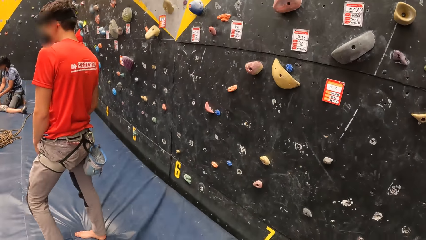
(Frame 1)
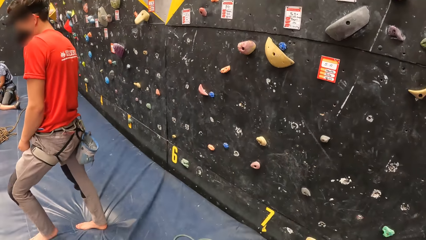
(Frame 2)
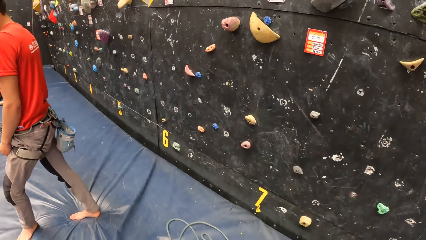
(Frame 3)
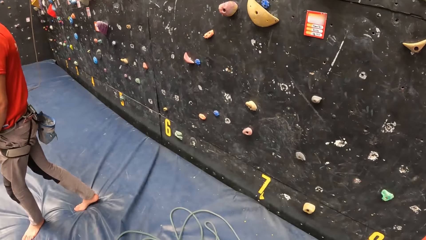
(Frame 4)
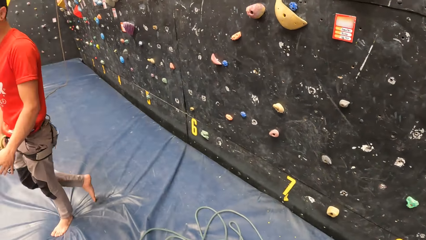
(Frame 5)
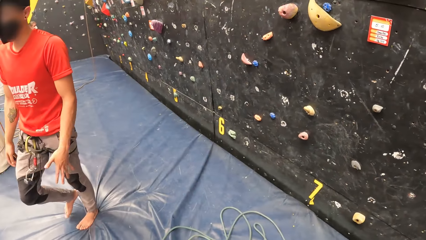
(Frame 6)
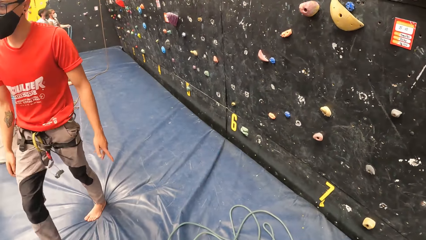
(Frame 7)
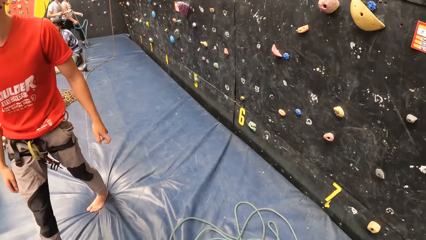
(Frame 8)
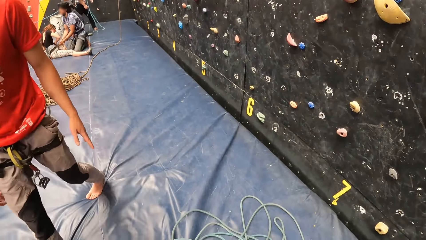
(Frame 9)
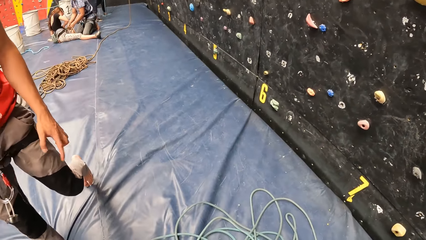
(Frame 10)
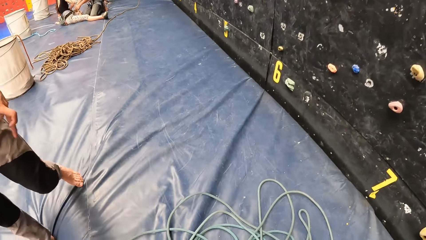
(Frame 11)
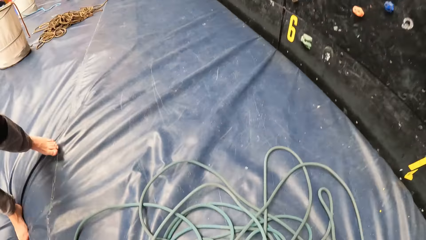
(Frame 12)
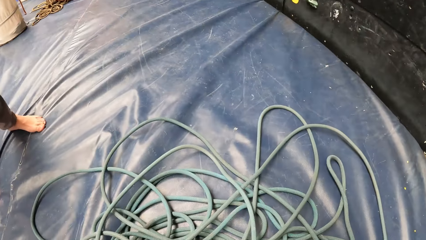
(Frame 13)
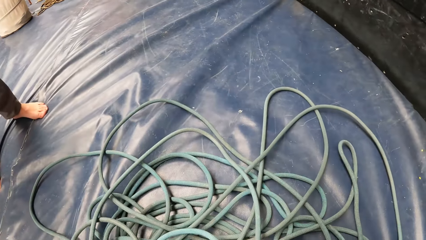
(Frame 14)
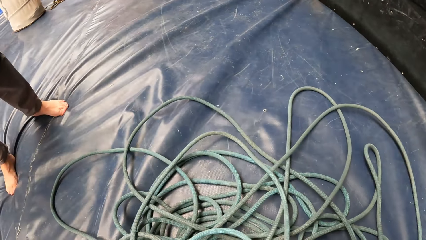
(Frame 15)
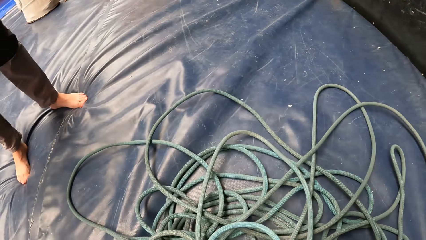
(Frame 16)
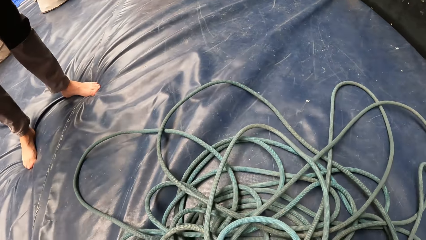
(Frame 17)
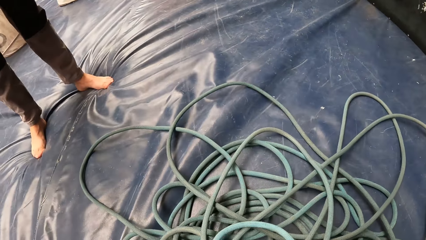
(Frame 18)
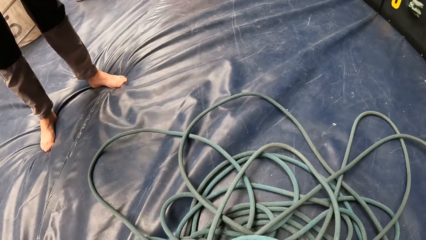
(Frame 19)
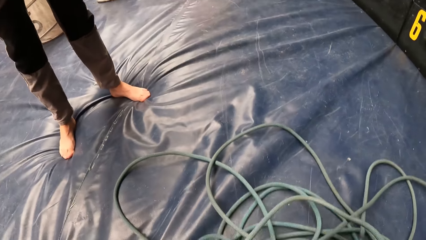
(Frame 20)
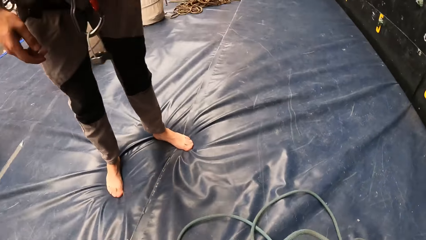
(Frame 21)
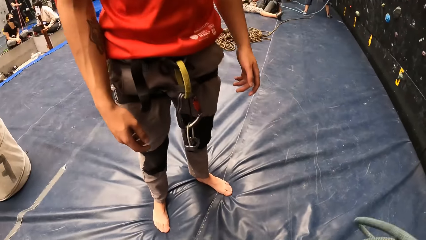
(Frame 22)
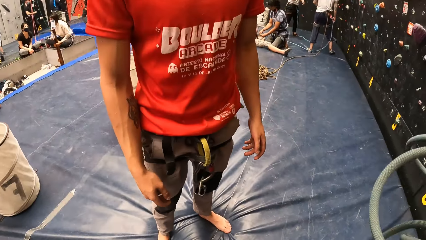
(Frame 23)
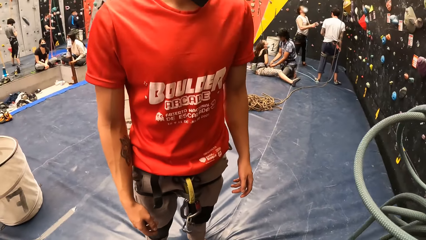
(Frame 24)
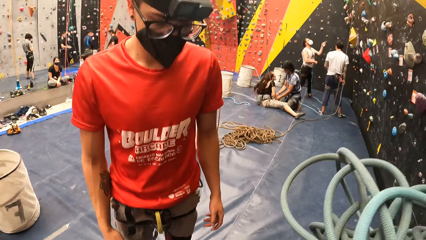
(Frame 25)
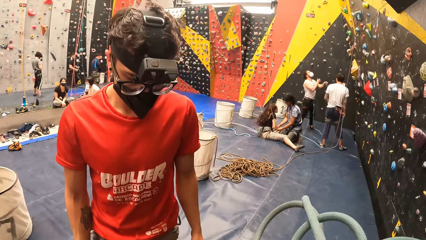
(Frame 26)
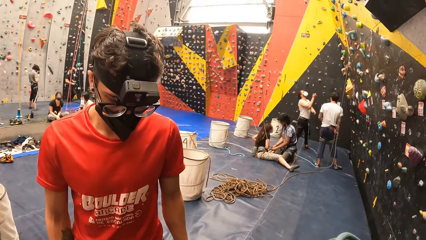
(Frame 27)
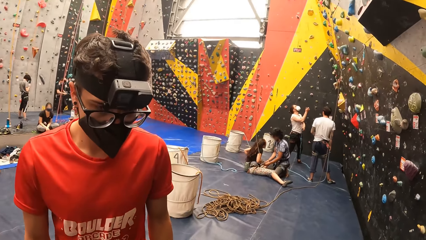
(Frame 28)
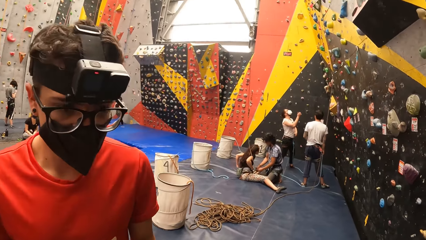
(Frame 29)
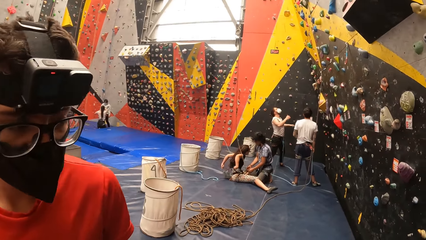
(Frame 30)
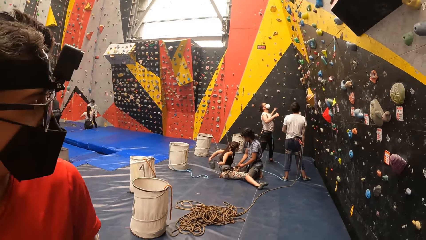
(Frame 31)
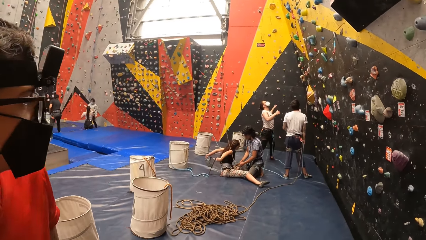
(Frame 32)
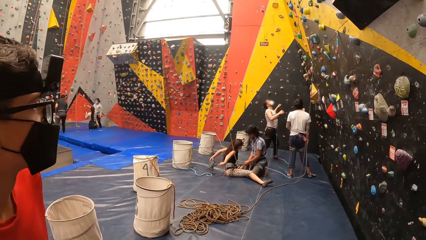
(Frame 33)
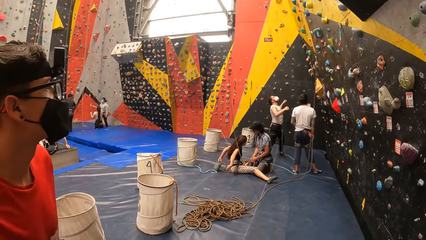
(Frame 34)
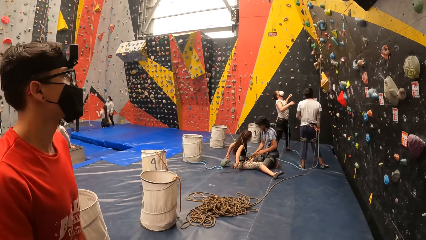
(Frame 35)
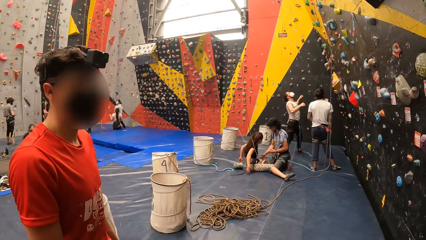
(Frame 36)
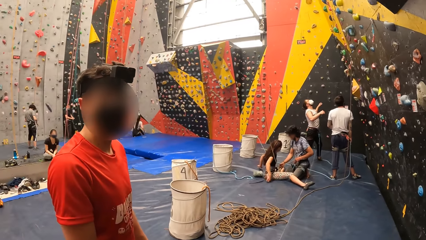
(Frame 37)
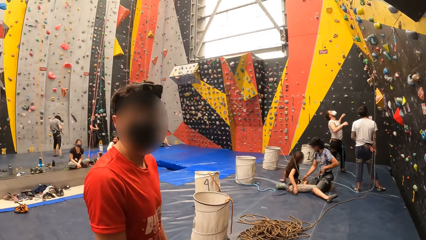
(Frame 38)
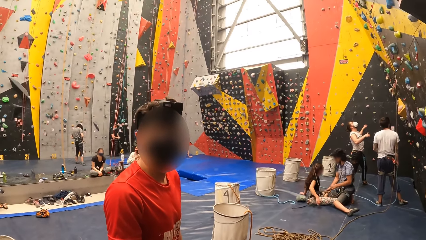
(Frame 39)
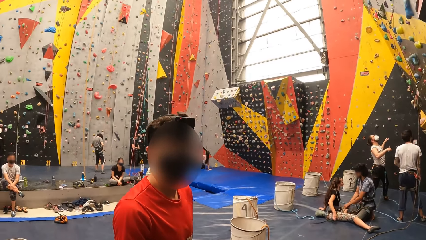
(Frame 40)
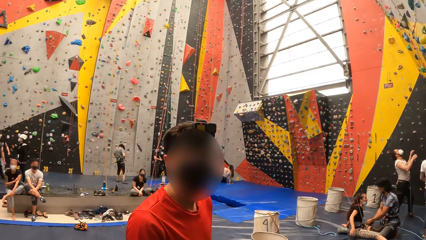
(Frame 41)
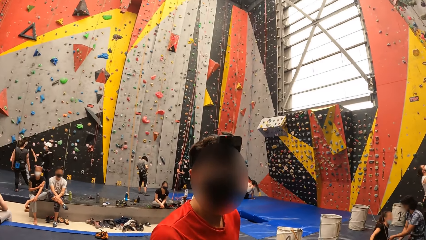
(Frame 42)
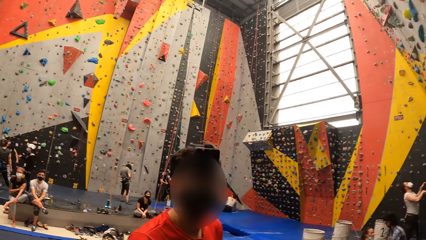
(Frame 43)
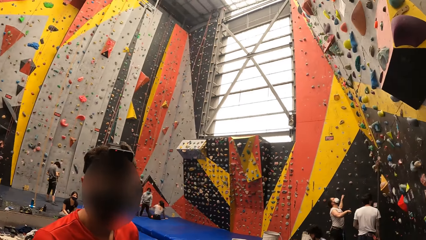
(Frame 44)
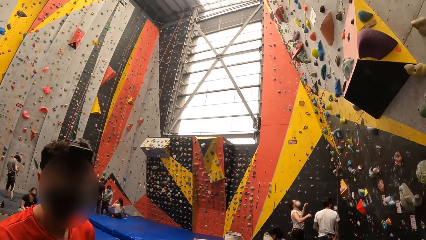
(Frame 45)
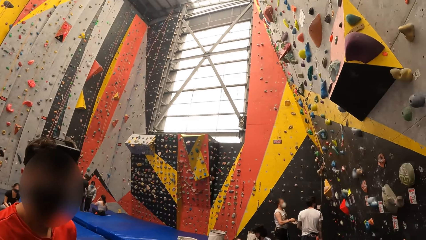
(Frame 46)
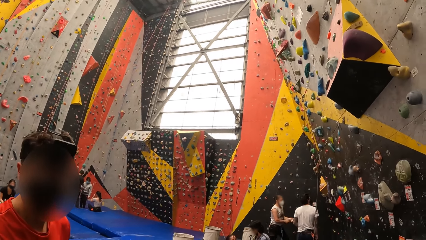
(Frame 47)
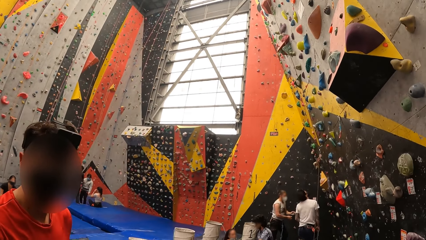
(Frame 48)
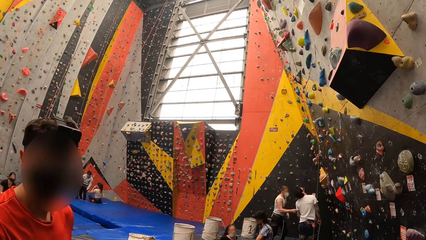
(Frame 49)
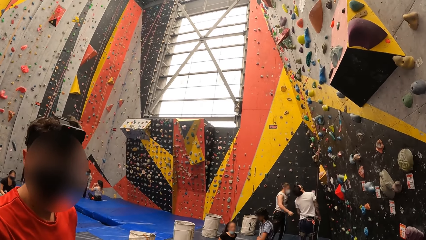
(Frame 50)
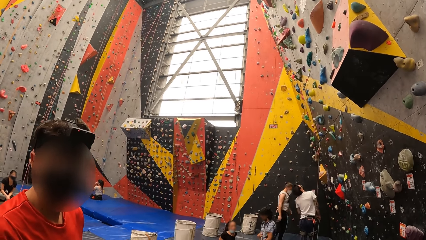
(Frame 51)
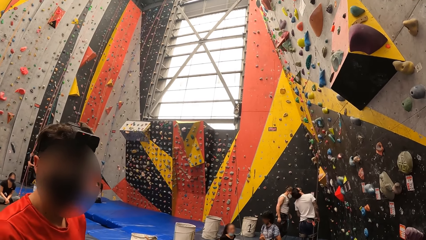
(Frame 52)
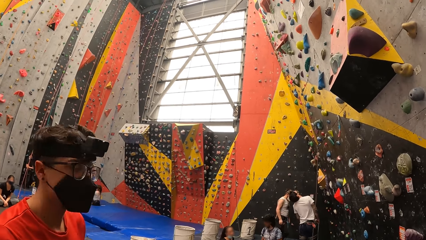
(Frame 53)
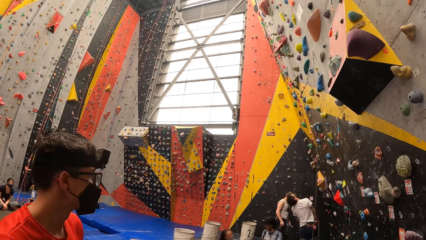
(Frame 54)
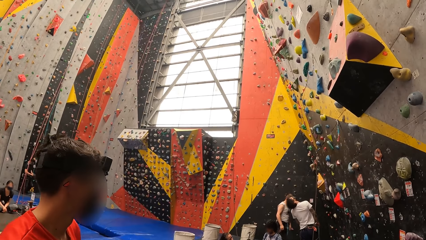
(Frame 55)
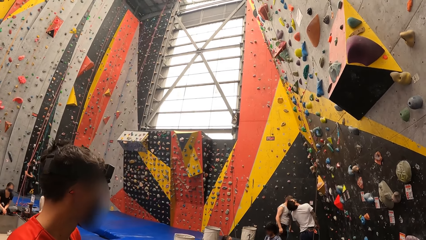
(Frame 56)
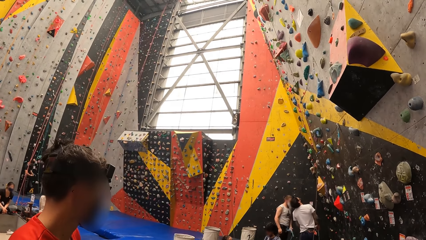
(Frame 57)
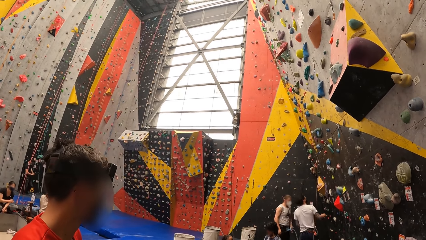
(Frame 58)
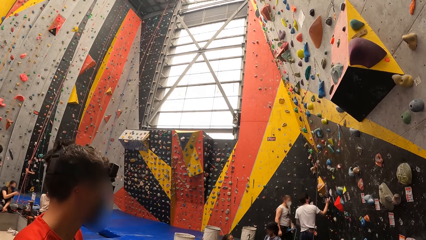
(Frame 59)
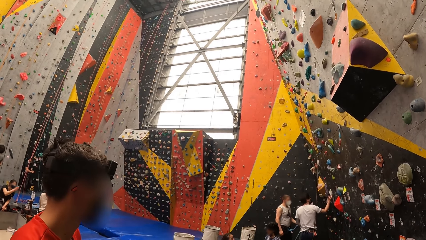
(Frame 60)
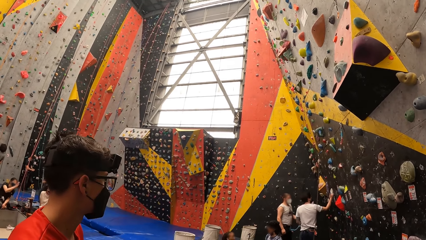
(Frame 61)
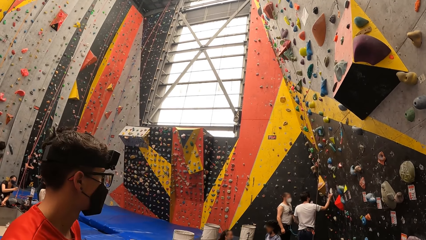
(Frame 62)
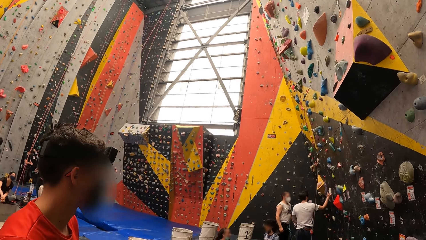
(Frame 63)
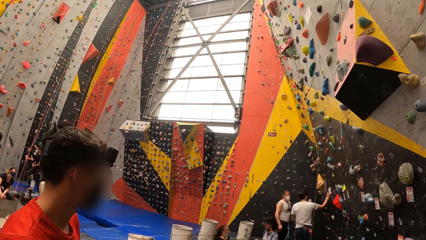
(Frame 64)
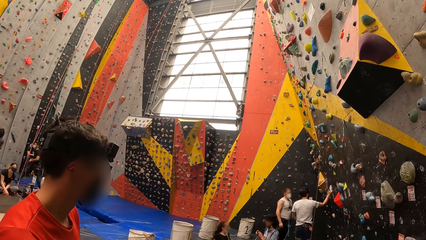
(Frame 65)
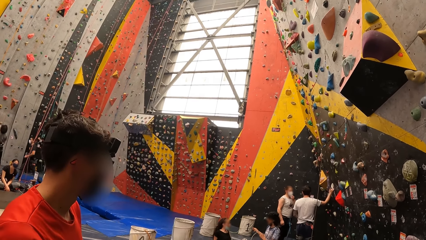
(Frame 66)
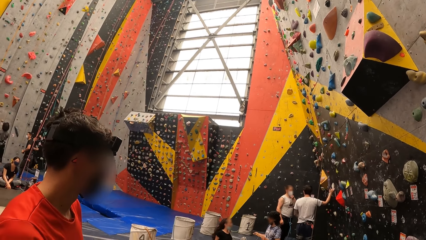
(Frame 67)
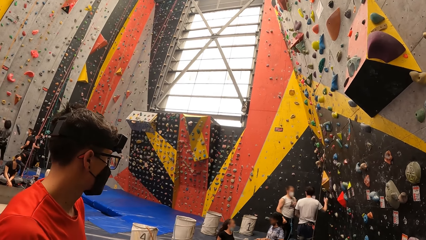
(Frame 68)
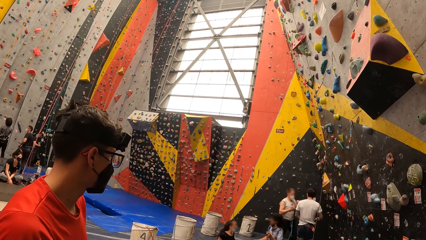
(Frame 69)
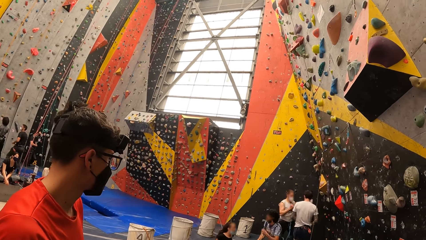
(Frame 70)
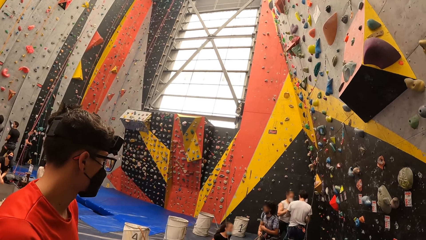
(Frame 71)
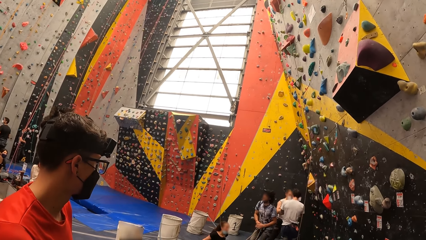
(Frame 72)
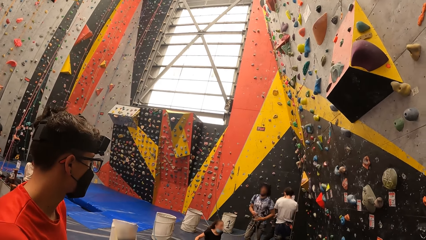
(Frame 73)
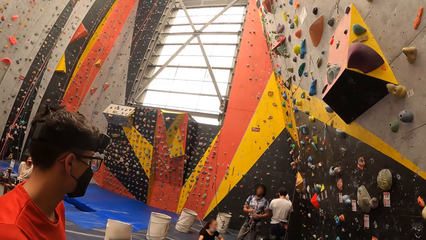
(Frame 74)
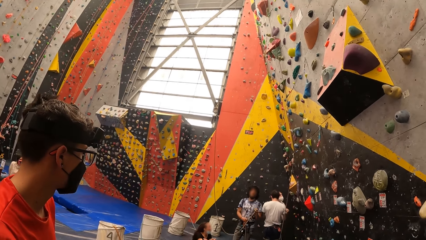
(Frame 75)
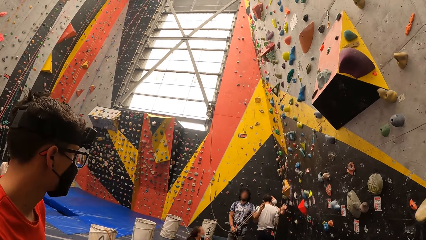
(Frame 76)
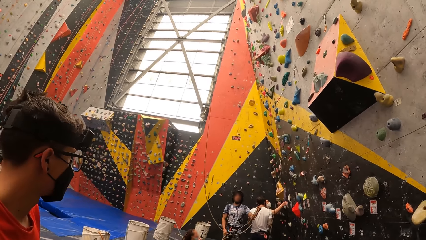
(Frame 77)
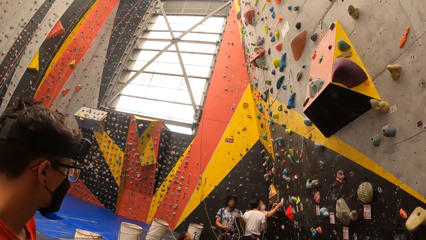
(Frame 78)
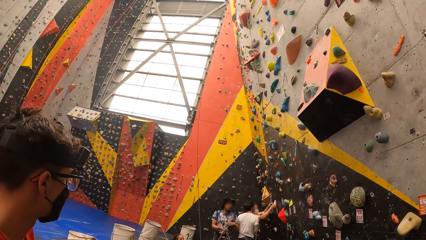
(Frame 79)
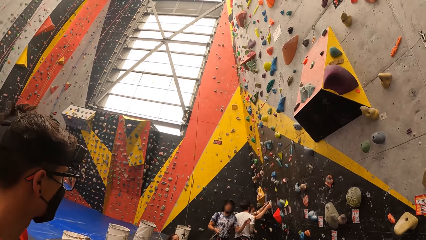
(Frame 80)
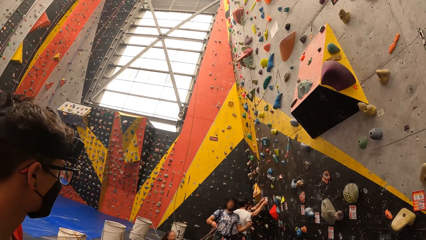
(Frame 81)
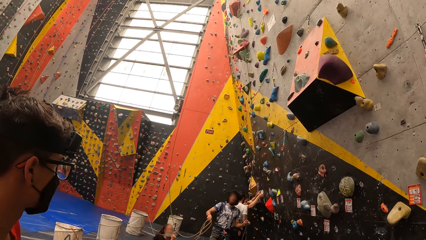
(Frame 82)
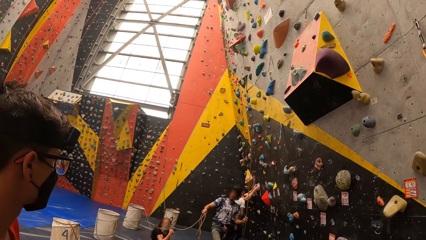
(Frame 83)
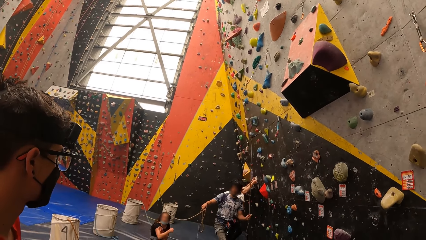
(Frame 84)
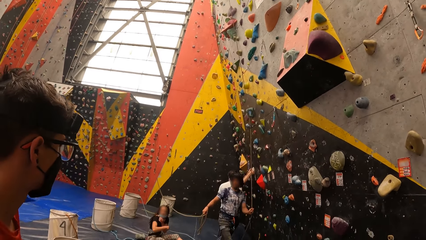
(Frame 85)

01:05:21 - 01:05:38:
The camera wearer holds a rope. They interact with a person.
